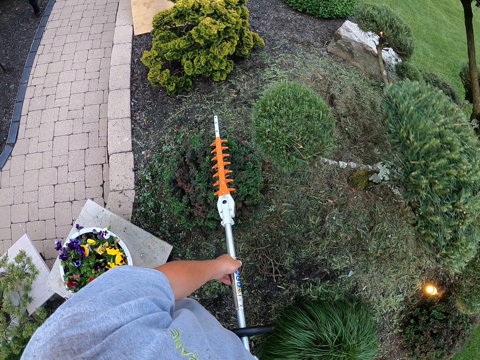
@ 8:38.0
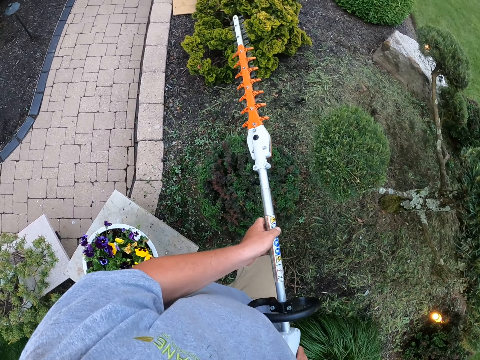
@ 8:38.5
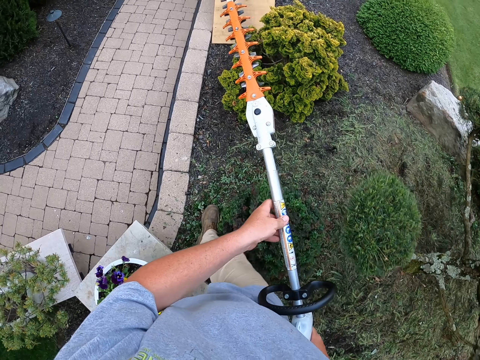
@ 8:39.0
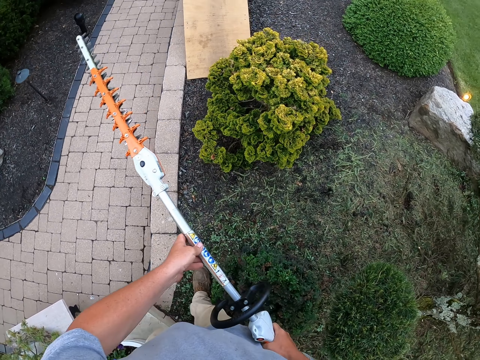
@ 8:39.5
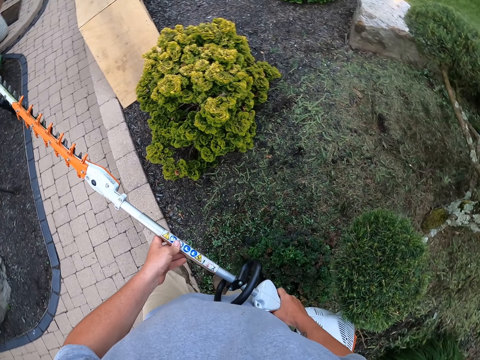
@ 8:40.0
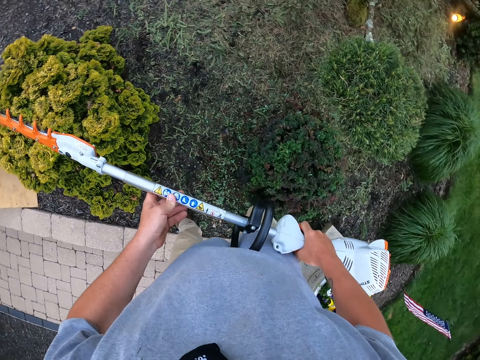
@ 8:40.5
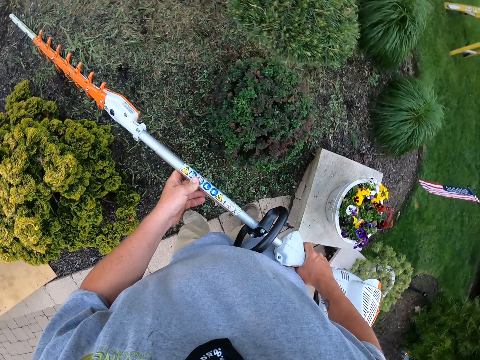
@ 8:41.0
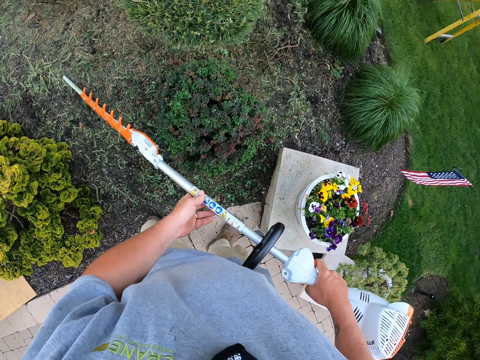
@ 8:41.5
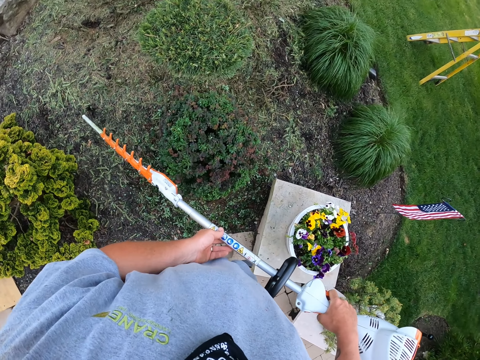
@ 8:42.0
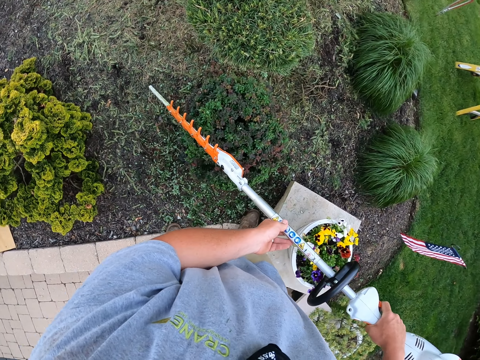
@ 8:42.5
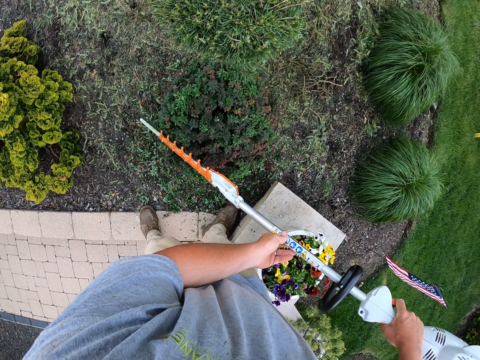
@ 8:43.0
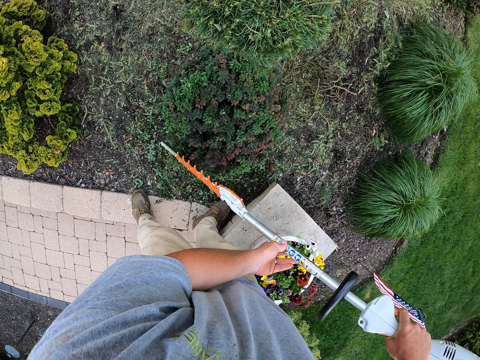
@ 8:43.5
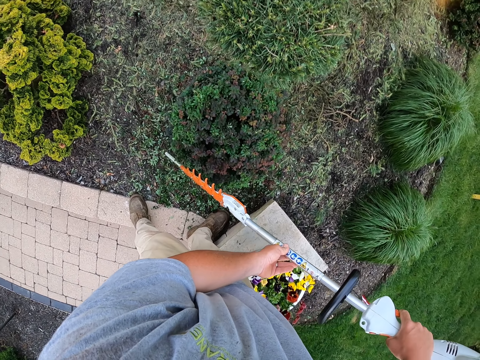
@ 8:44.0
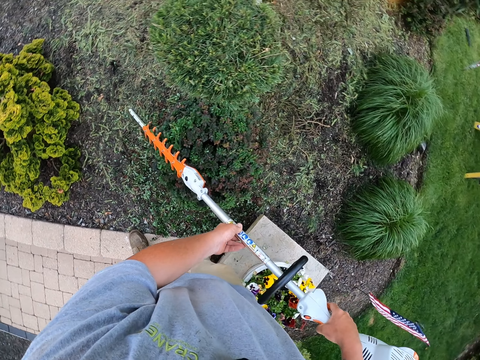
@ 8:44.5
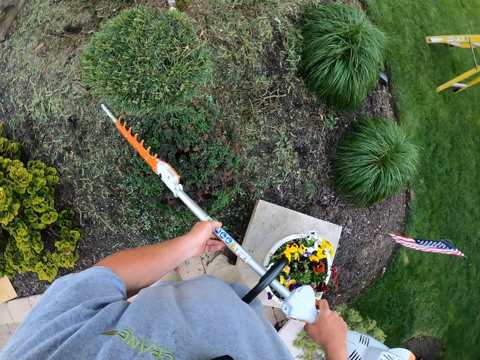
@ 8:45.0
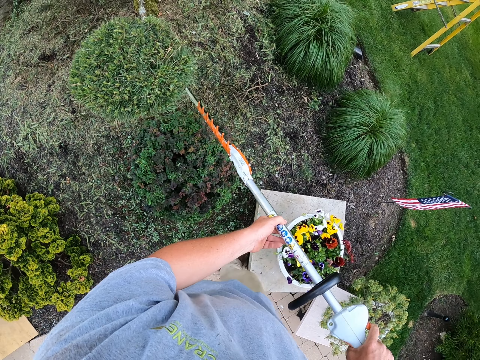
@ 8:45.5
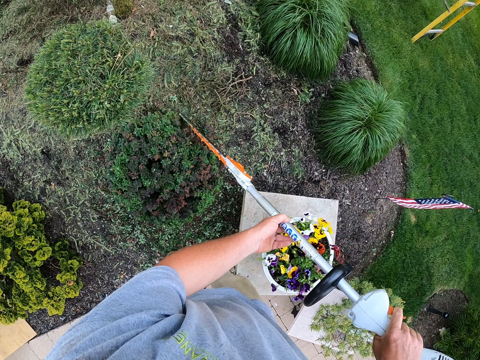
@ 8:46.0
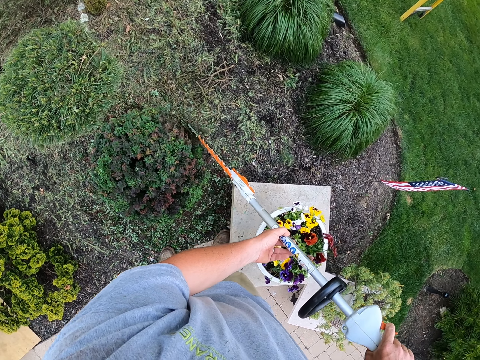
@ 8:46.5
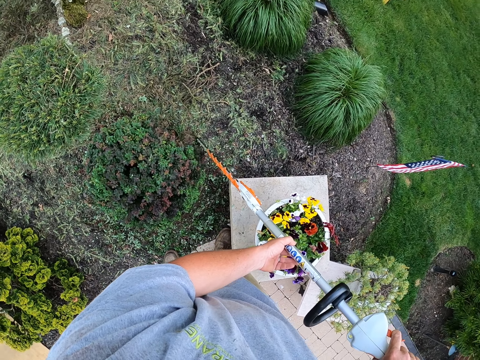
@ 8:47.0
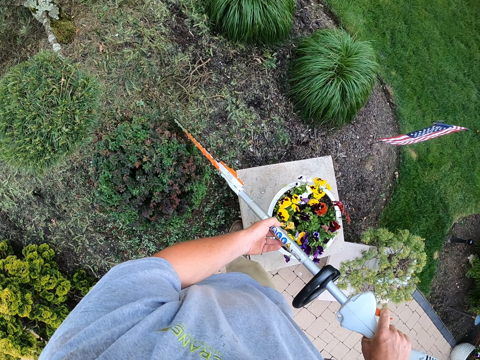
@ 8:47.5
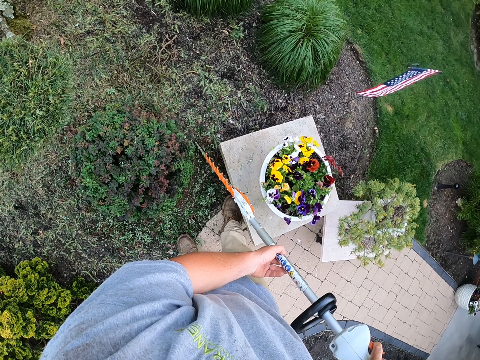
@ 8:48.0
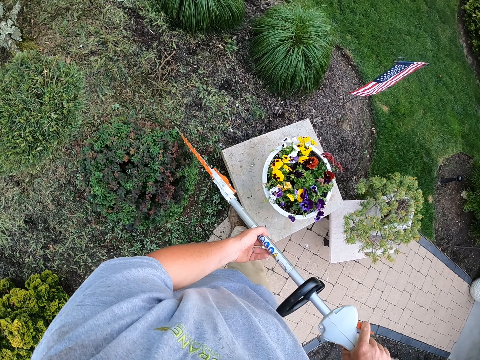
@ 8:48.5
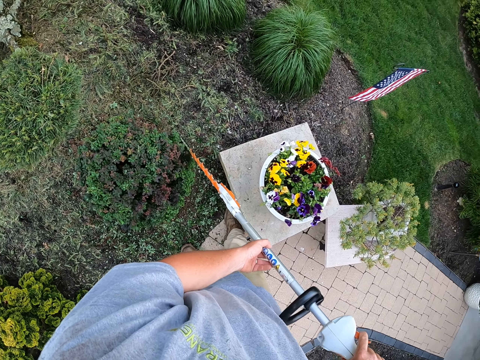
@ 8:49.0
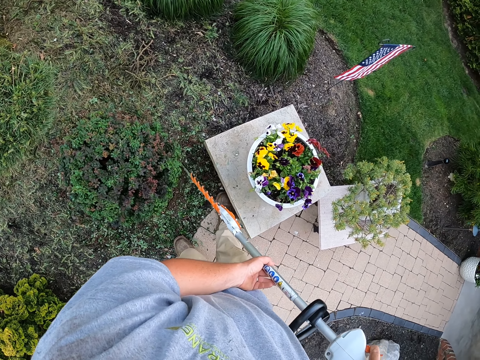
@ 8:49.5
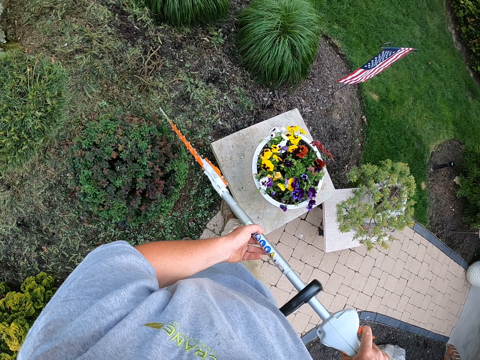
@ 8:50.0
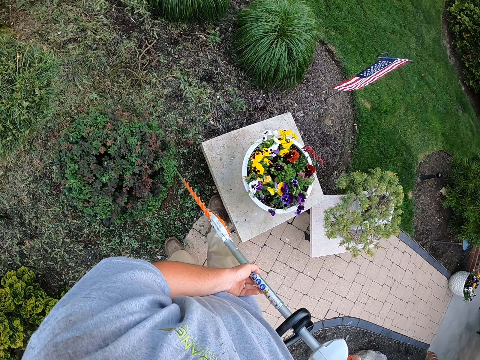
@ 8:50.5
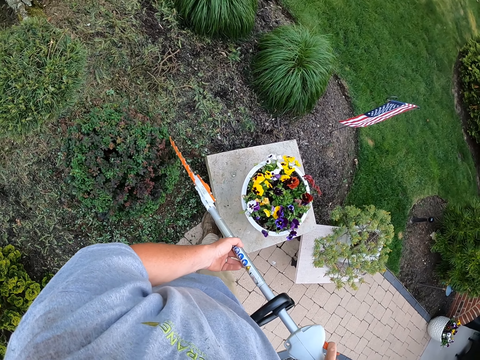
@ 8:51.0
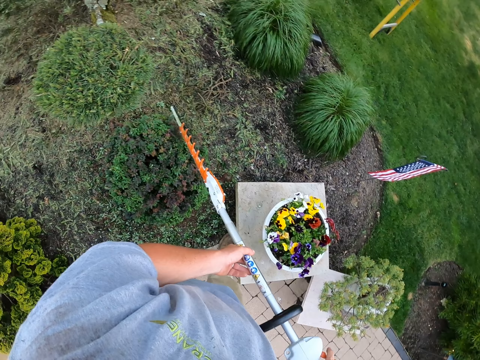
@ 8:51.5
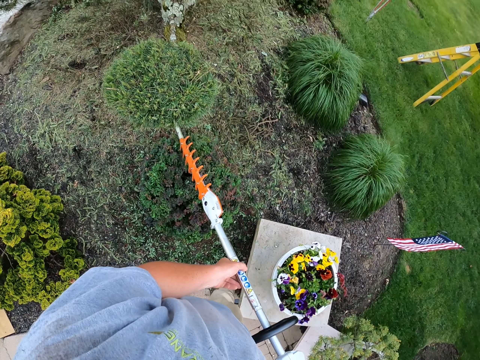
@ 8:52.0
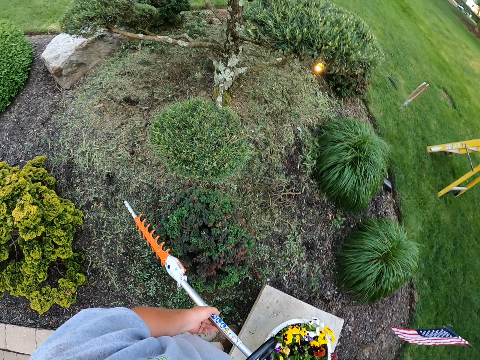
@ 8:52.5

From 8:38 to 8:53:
The camera wearer walks in the garden. They cut leaves with a leaves cutter machine.

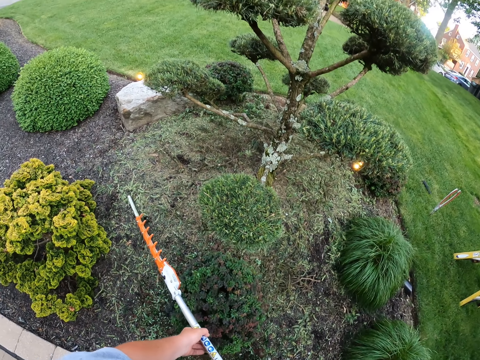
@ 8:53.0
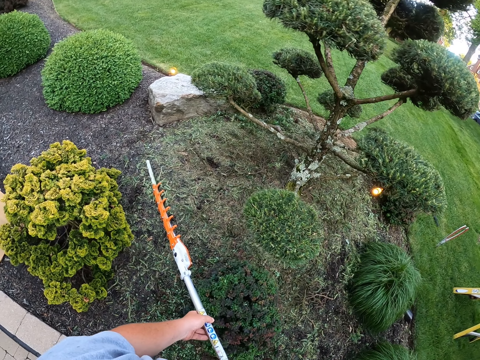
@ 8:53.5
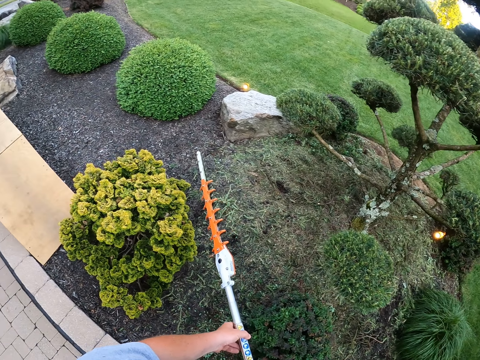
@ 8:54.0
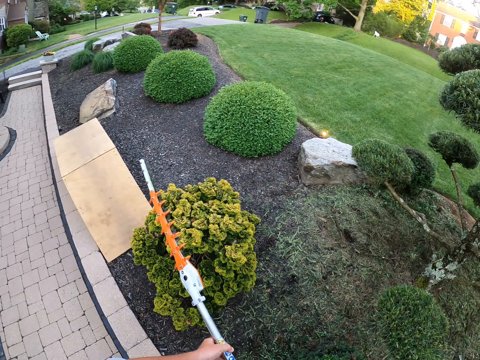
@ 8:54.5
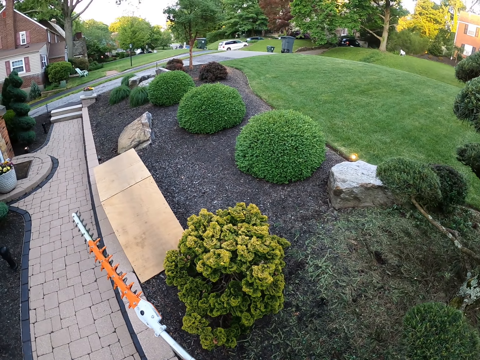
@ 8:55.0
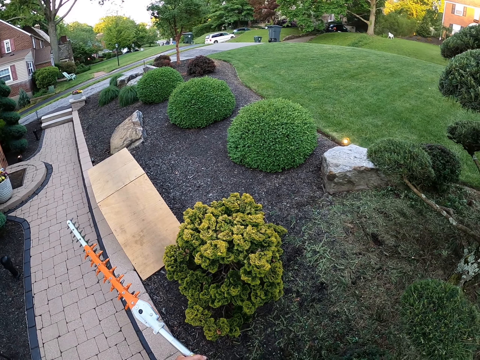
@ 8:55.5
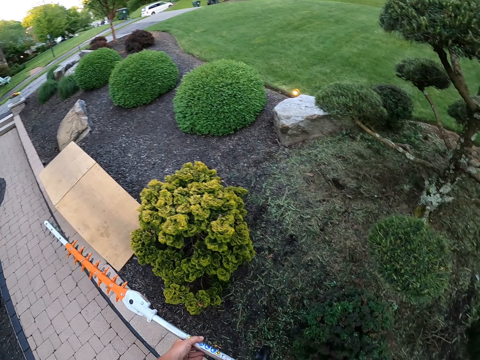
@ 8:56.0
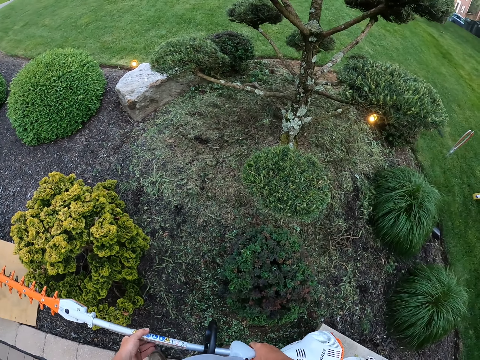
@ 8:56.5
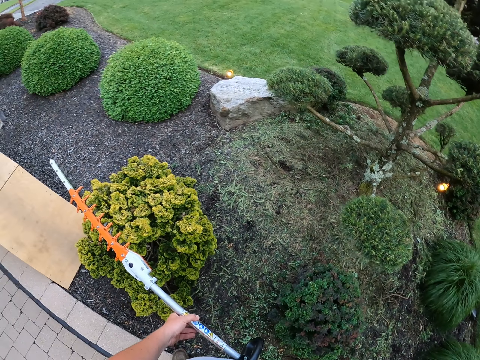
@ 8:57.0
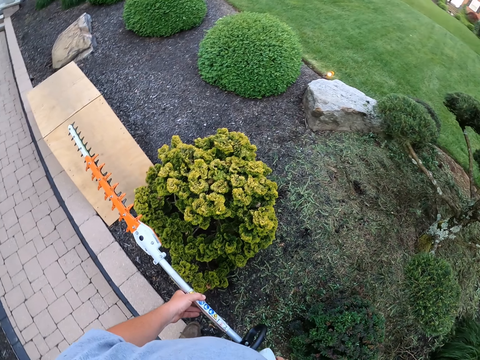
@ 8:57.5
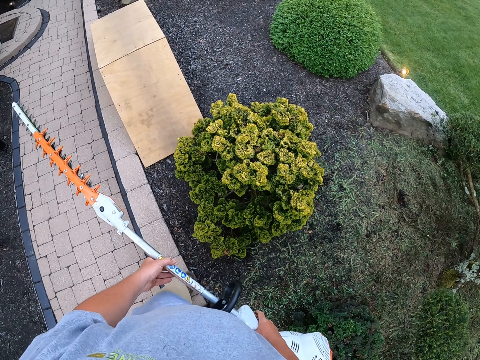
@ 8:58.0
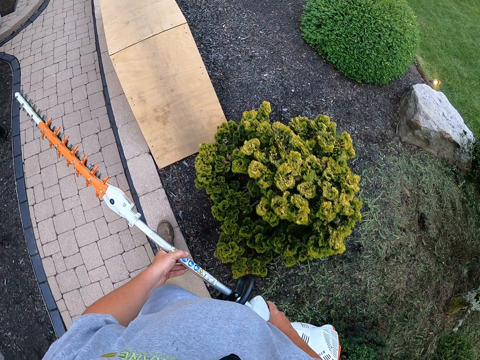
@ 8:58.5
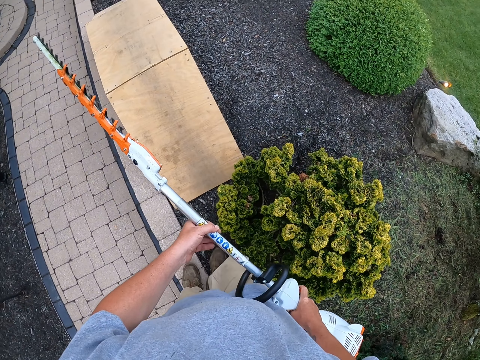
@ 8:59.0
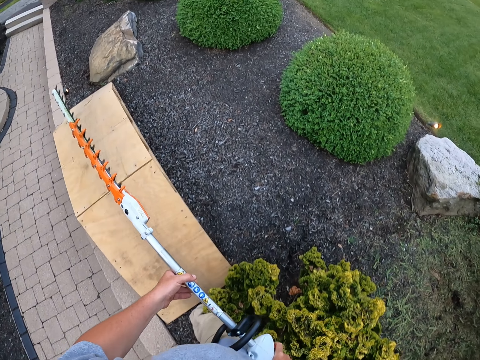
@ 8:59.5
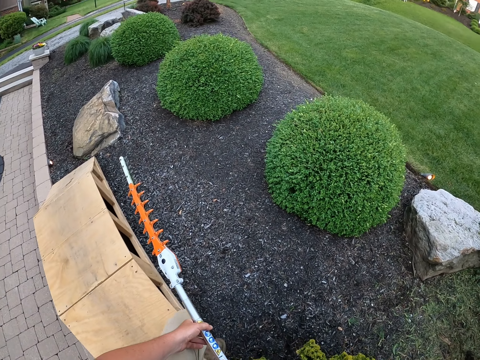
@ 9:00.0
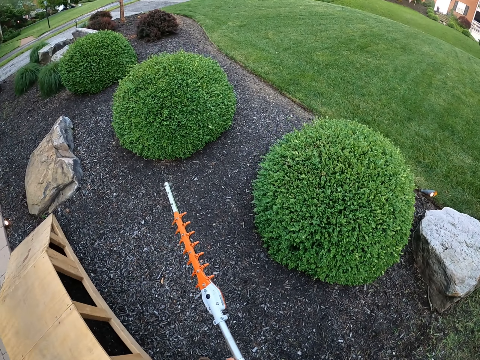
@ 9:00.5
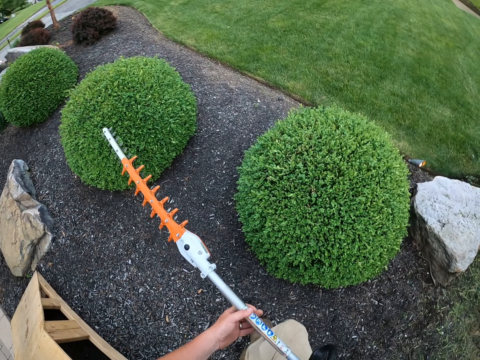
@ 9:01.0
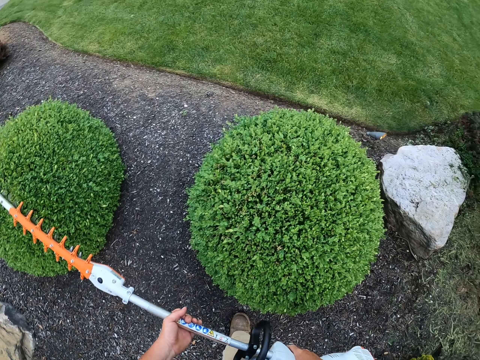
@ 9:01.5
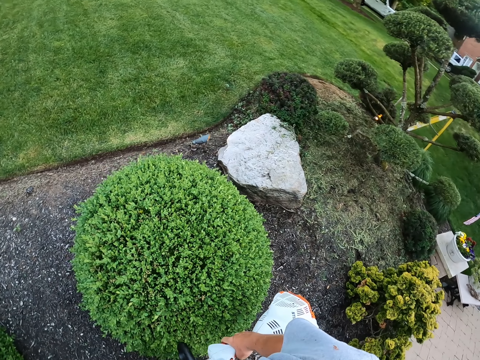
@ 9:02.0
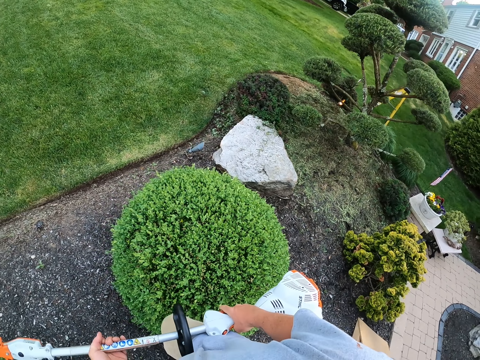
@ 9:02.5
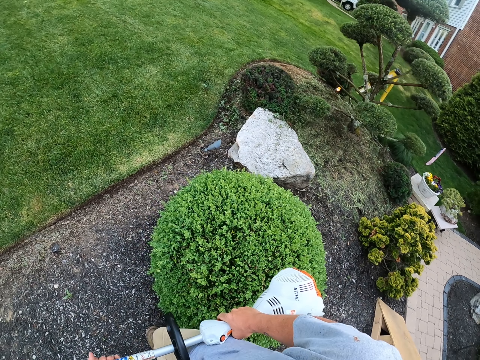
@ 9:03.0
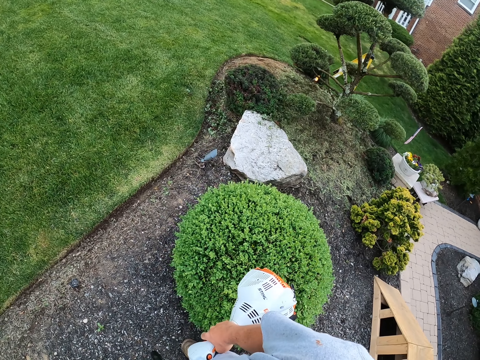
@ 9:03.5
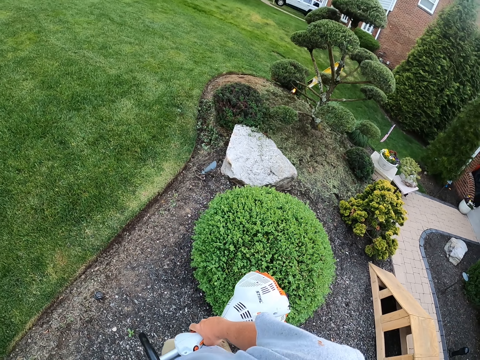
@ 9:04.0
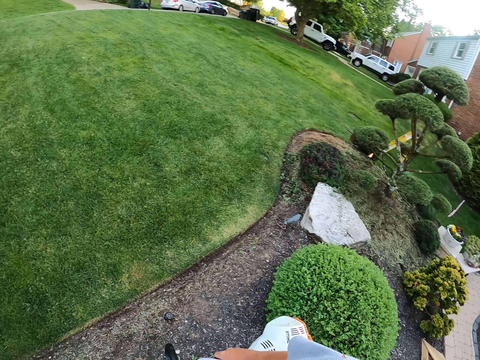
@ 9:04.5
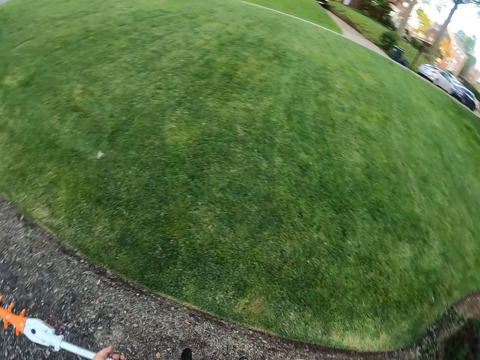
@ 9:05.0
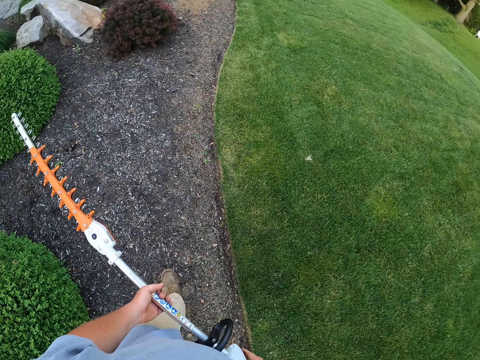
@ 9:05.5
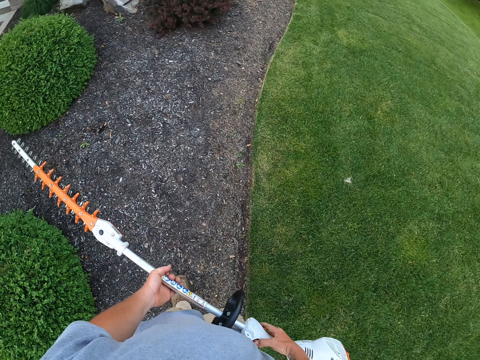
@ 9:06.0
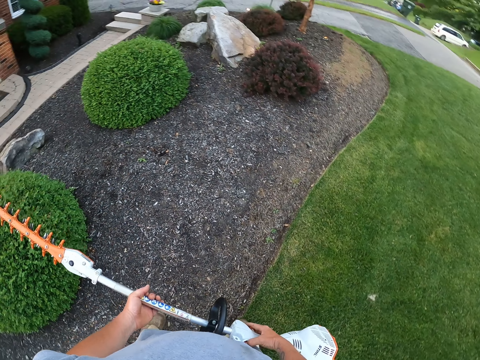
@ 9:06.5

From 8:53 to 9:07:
The camera wearer stares at the garden. They walk in the garden.
